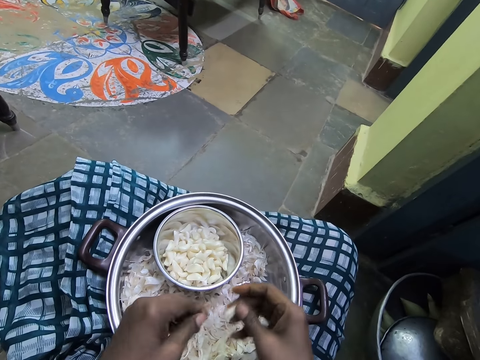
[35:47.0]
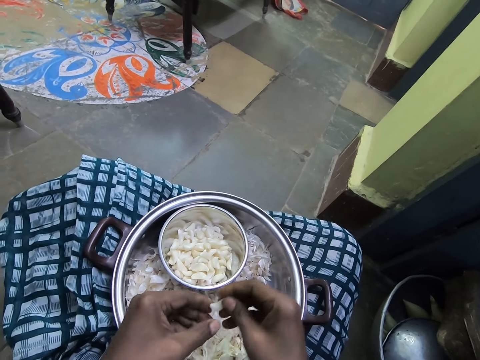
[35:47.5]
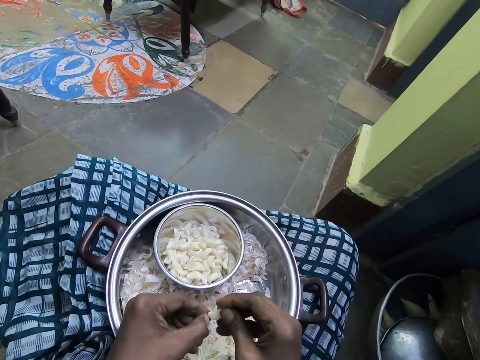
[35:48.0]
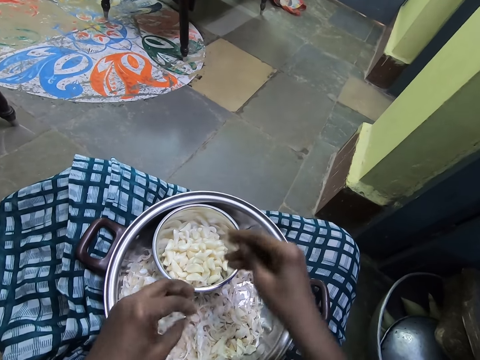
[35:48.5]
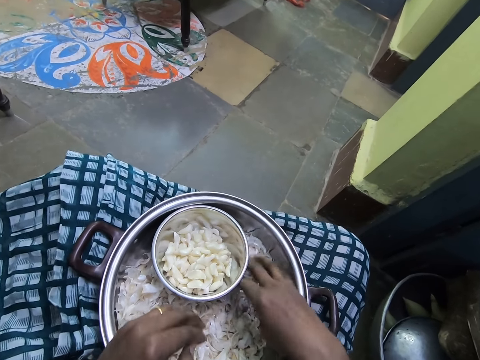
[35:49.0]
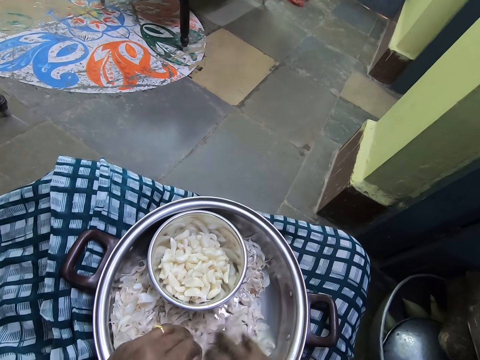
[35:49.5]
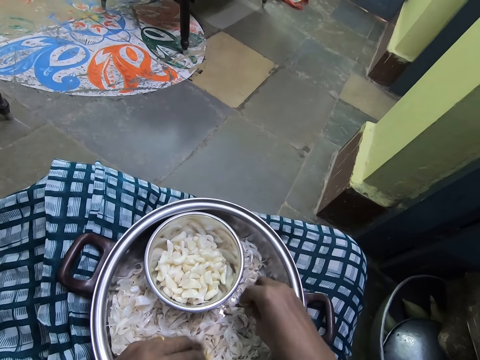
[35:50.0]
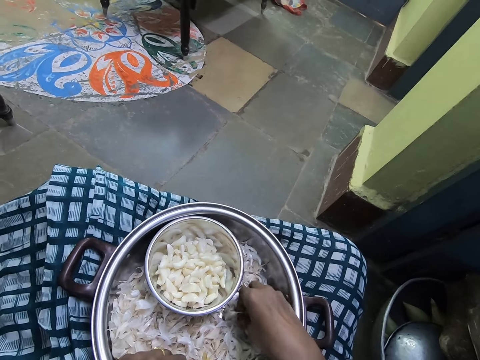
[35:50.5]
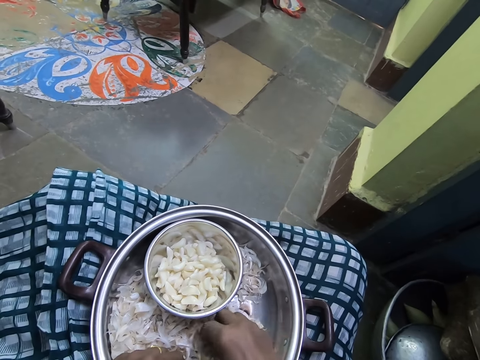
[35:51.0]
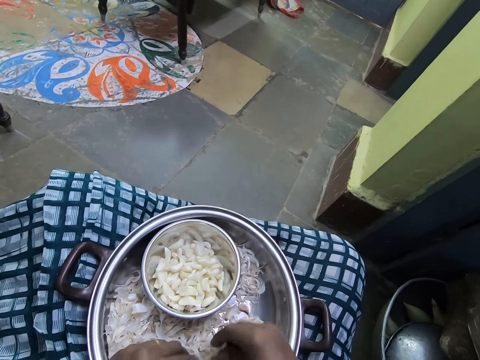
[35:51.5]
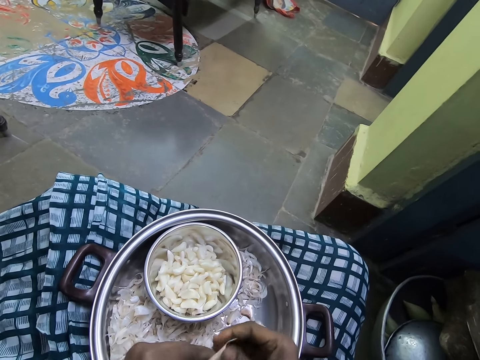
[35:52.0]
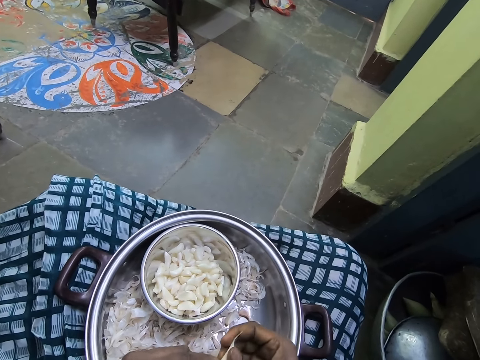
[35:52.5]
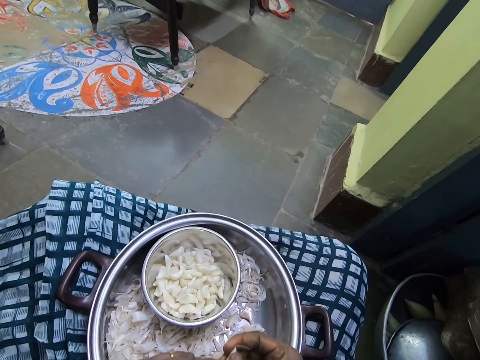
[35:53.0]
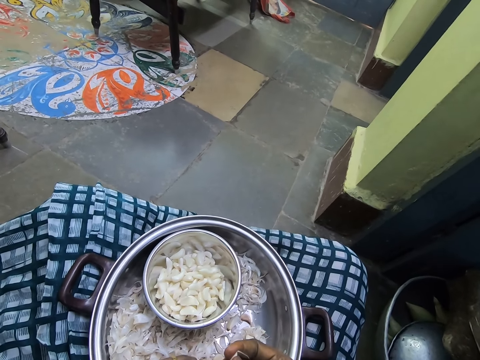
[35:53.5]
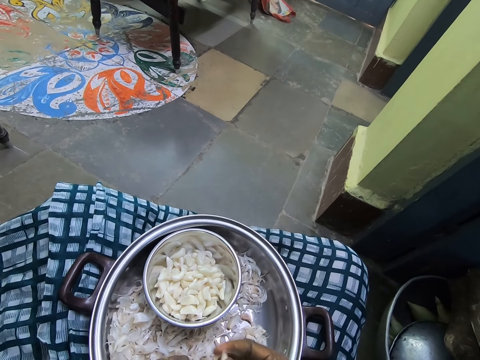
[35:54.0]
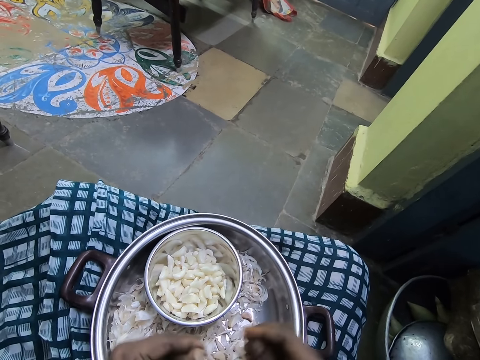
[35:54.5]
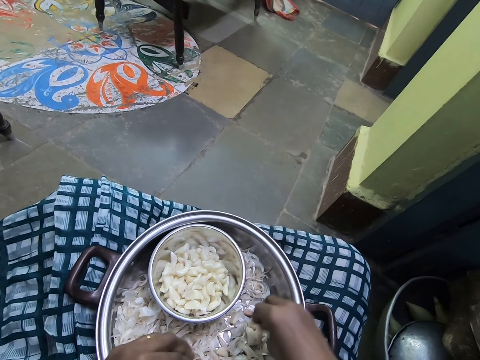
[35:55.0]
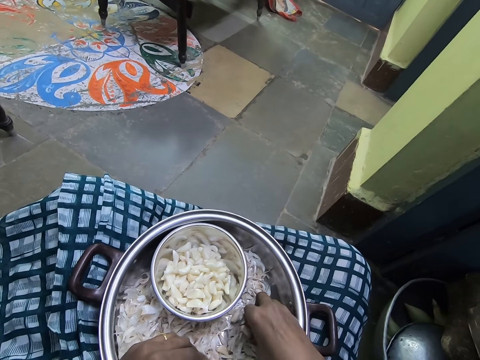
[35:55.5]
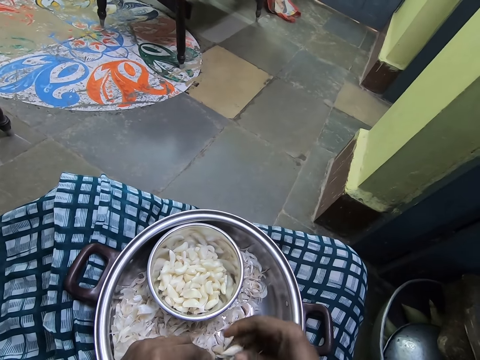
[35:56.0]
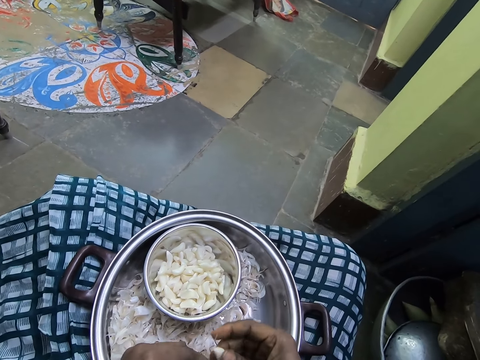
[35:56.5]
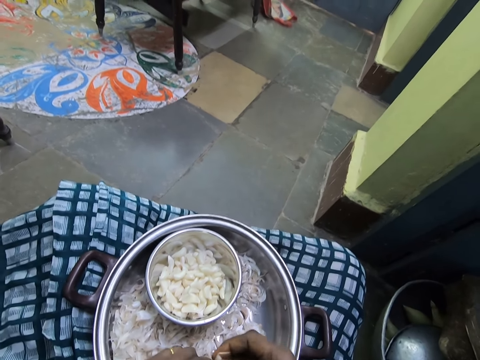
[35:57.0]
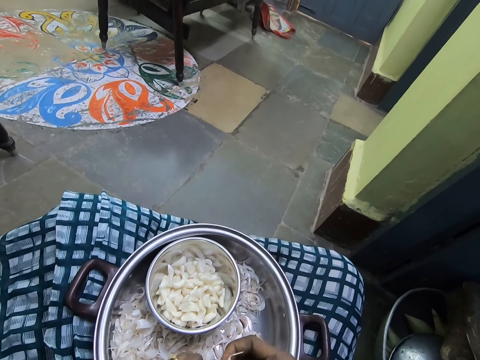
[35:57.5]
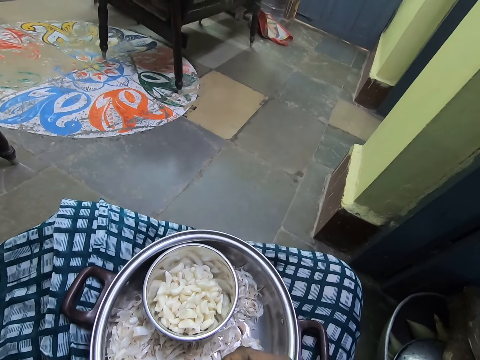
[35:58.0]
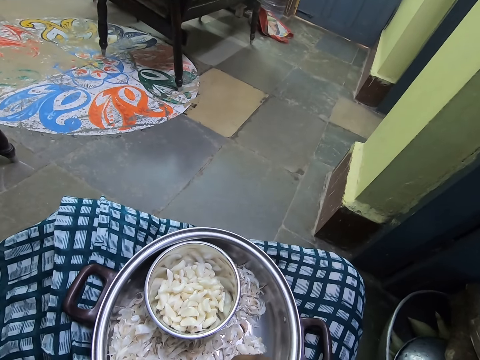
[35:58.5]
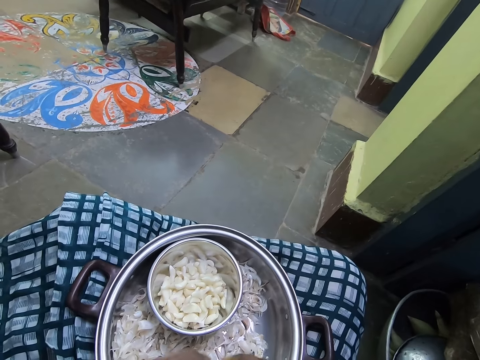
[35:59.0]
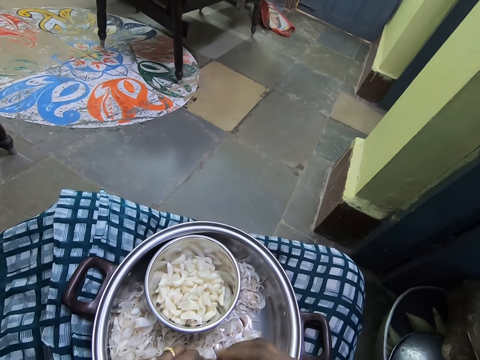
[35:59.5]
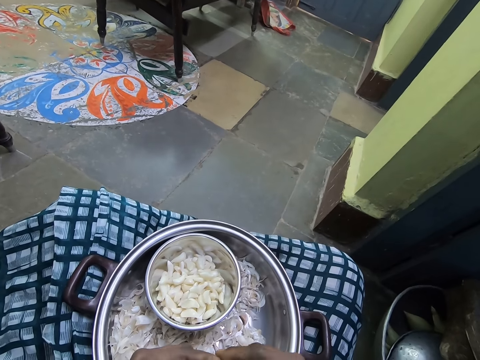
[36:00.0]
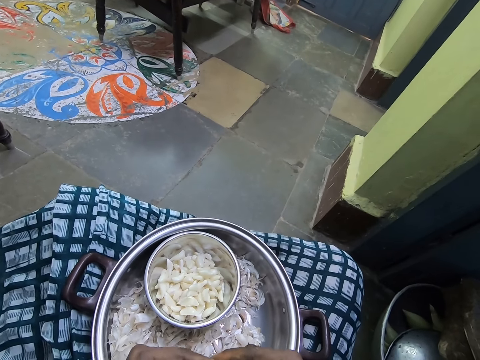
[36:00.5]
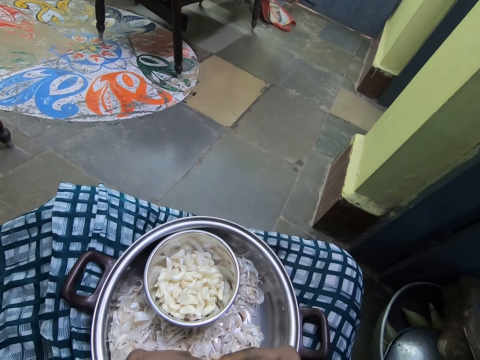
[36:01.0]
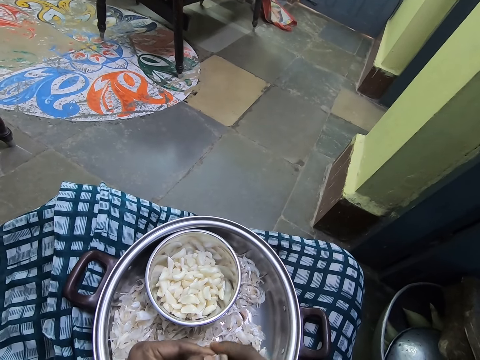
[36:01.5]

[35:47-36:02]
The camera wearer puts the garlic in the bowl. They touch the garlic. They pick the garlic. They peel the garlic. They drop the garlic. They pick the garlic. They peel the garlic.

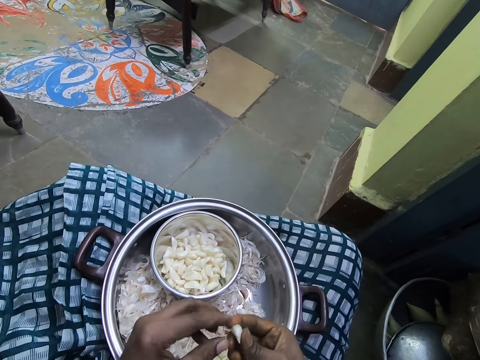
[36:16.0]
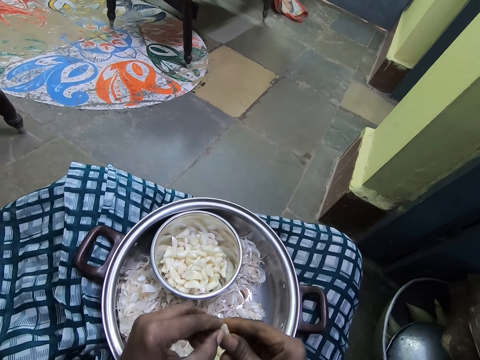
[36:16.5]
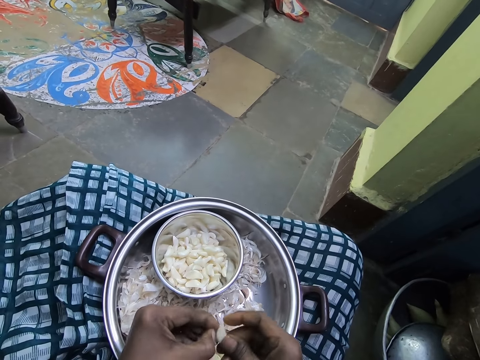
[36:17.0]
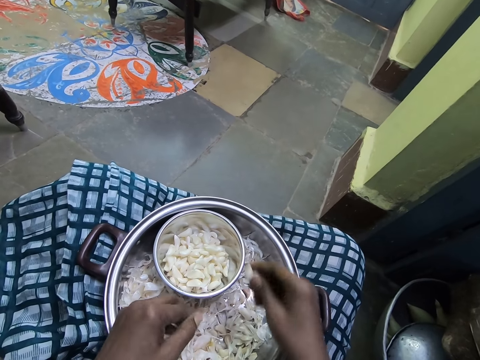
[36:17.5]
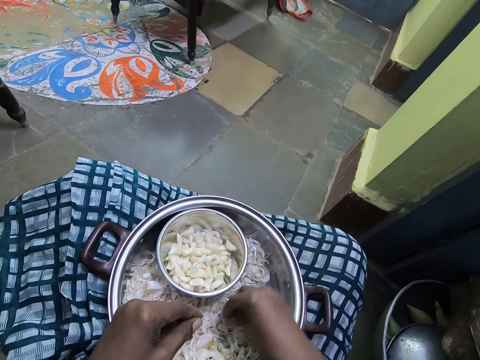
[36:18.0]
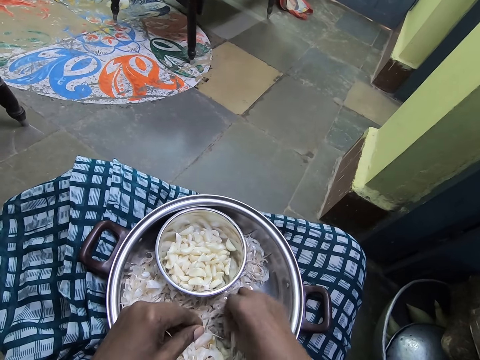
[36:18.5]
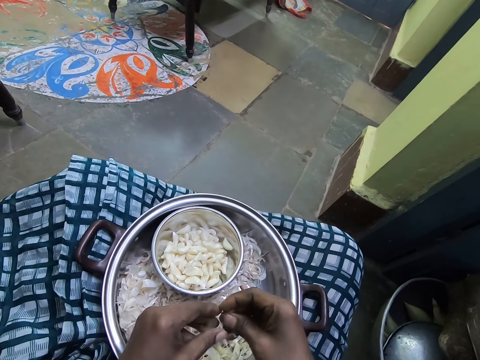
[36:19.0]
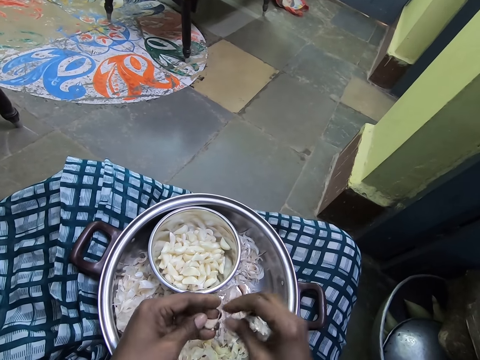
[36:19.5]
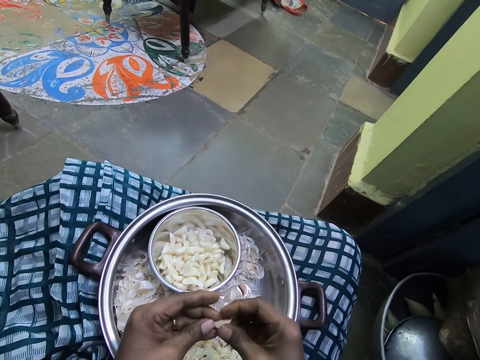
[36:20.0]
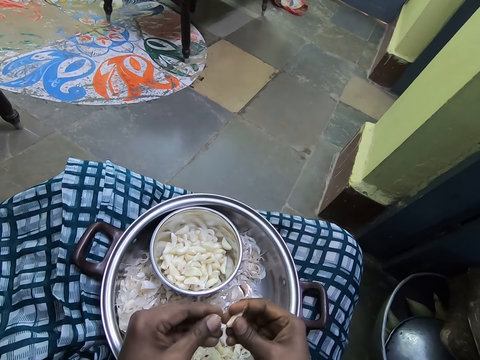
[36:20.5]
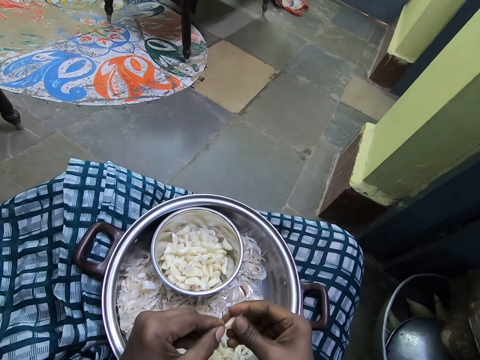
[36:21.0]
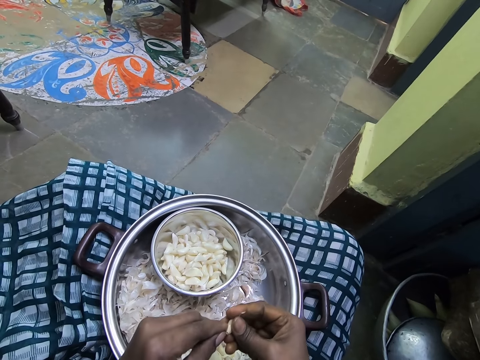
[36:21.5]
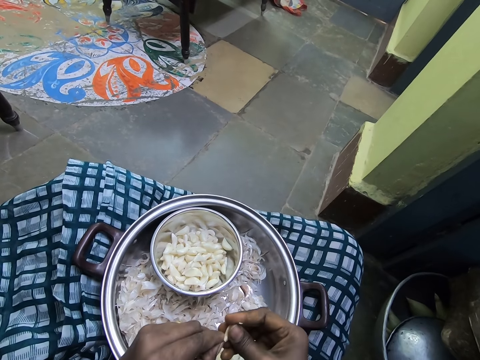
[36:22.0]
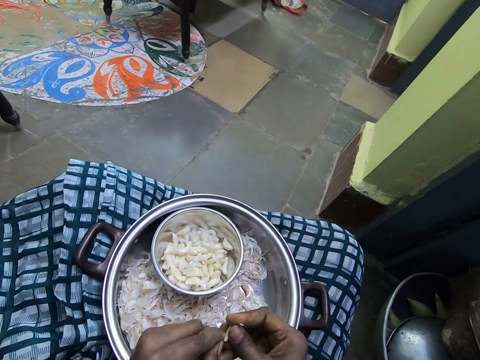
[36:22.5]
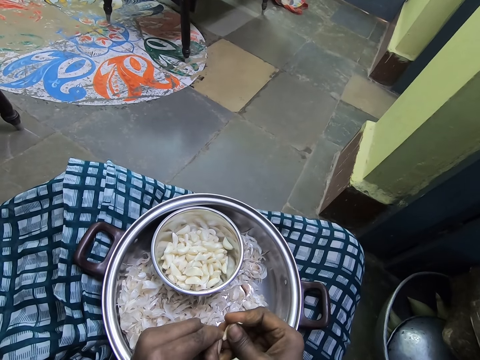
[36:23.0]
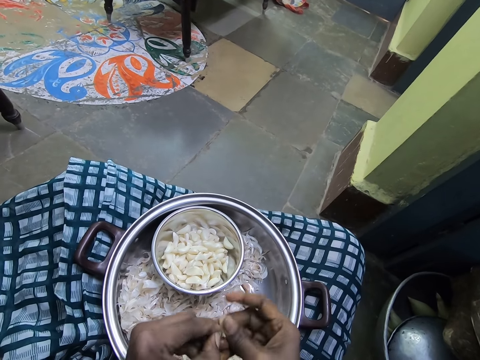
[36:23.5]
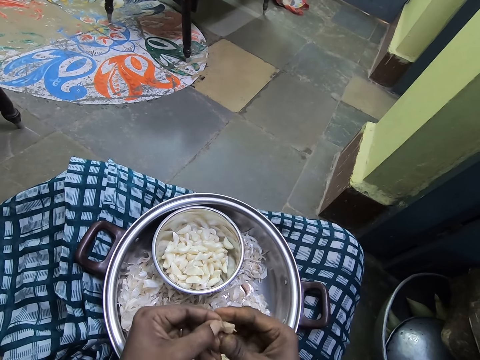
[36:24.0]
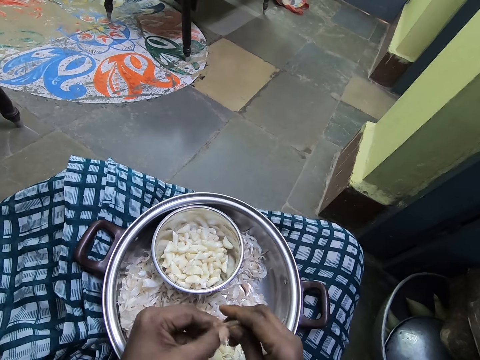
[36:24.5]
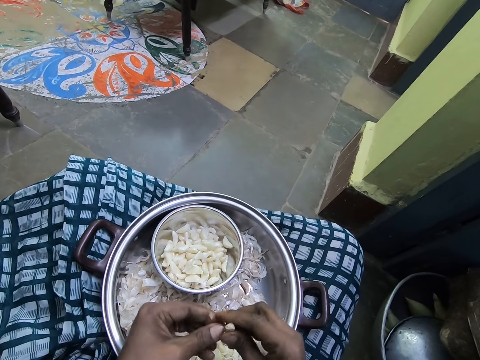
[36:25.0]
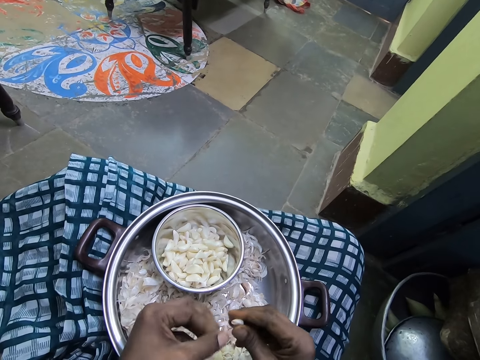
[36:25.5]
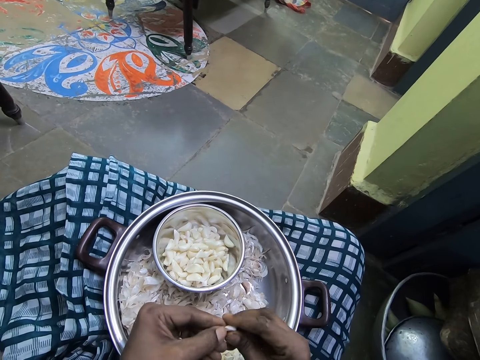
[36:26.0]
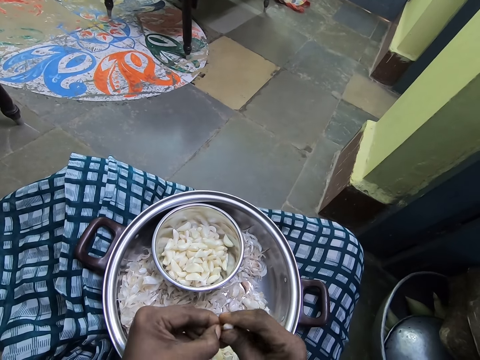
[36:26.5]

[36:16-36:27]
The camera wearer drops the garlic into the container. They pick a garlic clove. They peel the garlic into the container.
